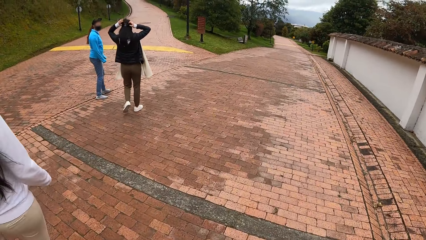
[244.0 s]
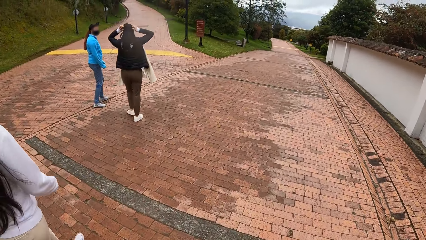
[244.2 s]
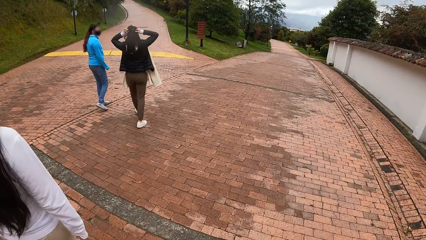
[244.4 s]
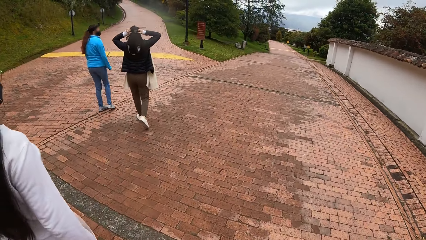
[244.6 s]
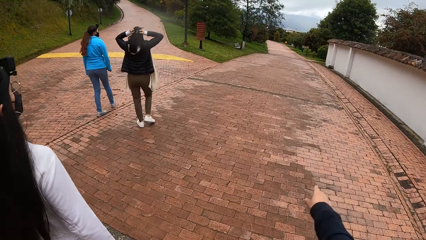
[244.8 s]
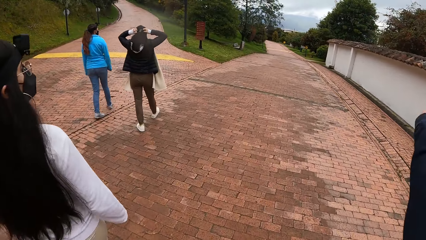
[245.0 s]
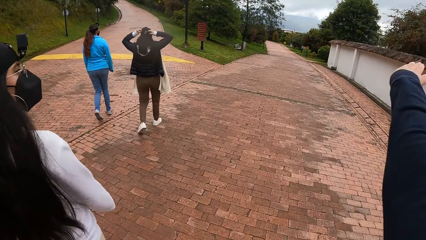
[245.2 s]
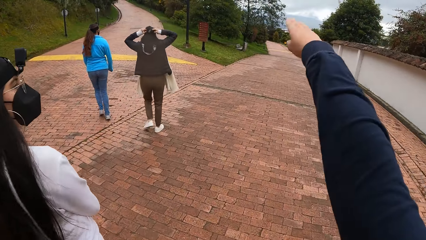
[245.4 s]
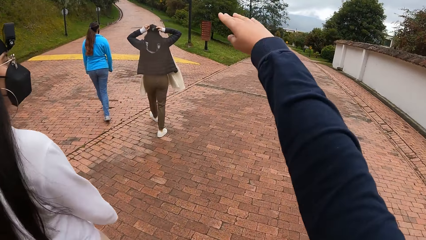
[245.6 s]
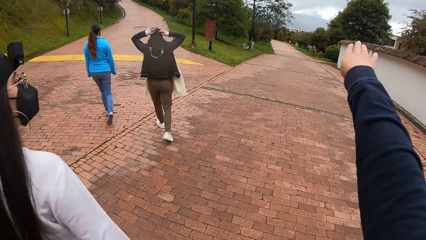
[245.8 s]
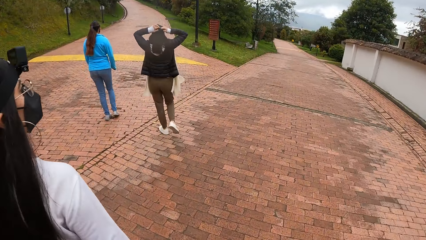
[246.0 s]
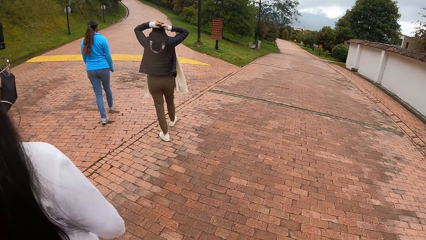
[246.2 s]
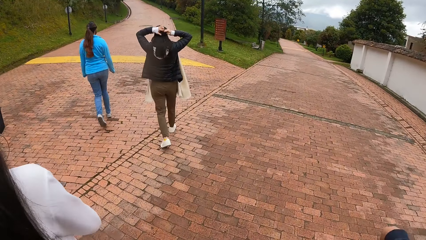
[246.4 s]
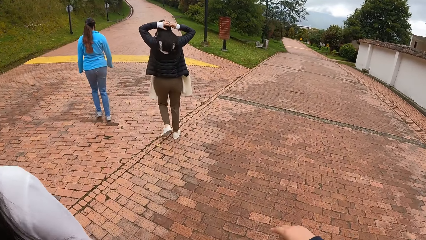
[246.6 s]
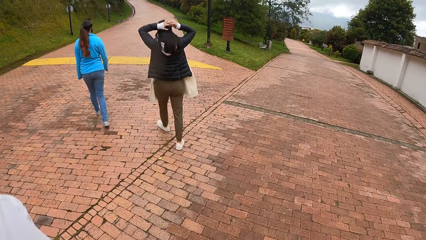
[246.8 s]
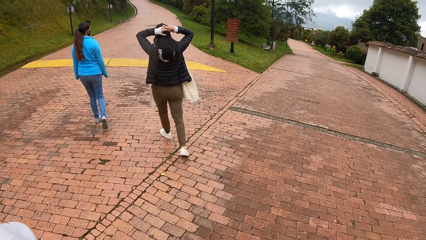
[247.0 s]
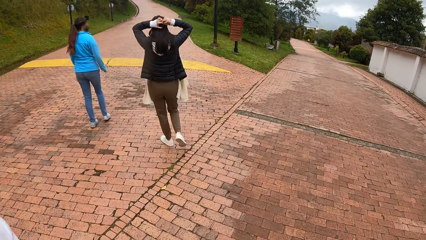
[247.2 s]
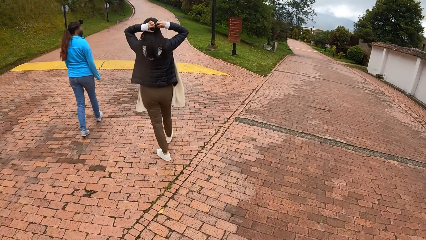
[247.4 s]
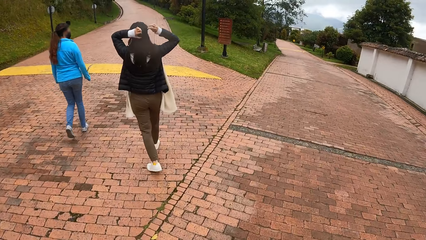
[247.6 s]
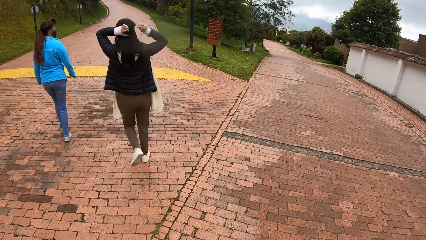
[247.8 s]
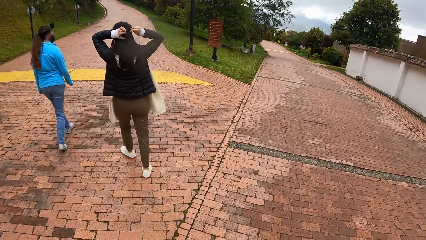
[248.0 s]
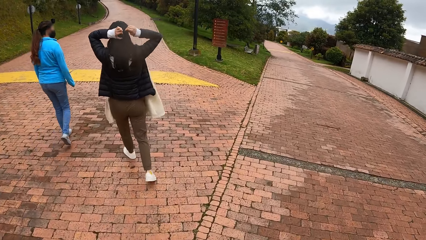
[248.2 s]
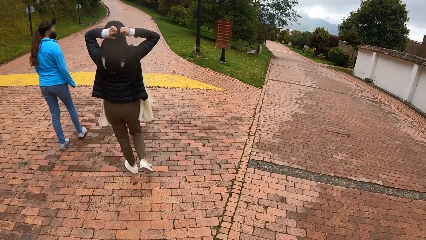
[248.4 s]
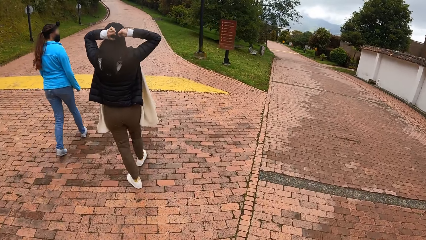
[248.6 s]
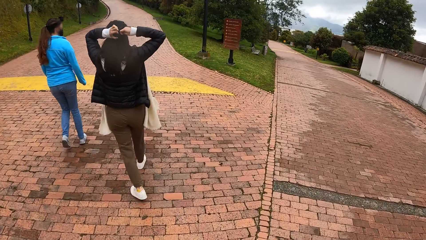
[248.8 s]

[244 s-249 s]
The woman walks along the path. The camera wearer walks along the path.

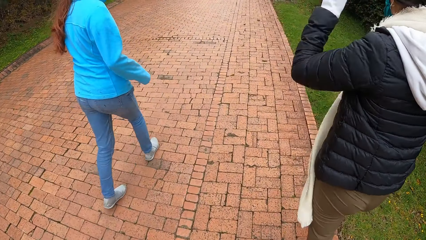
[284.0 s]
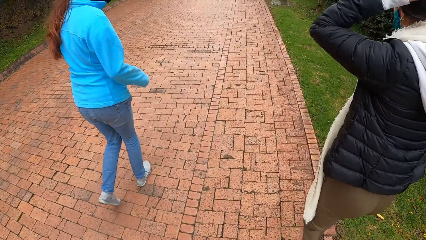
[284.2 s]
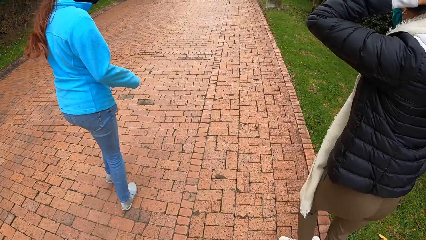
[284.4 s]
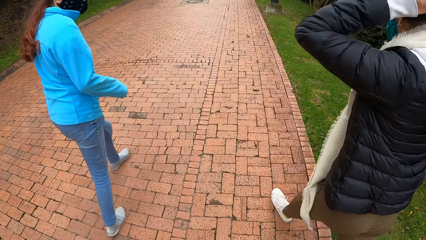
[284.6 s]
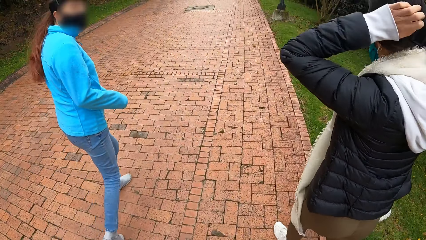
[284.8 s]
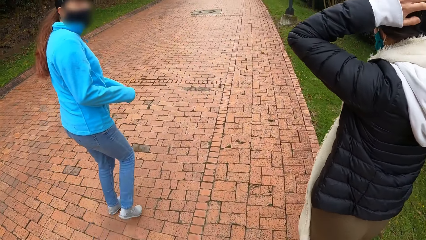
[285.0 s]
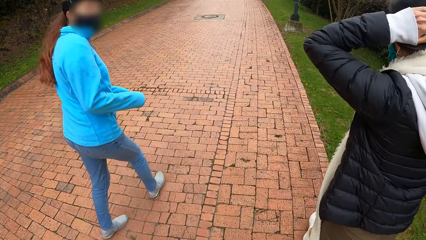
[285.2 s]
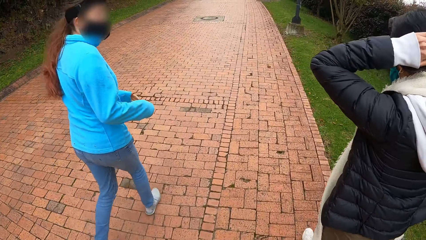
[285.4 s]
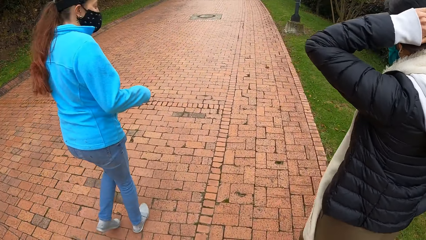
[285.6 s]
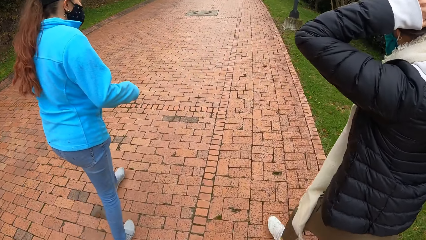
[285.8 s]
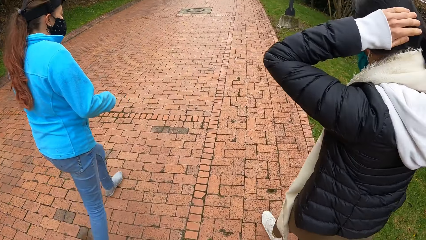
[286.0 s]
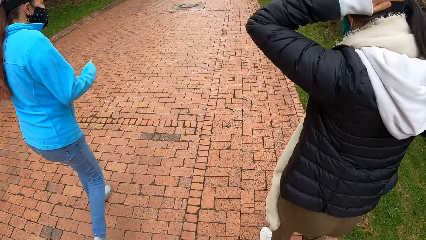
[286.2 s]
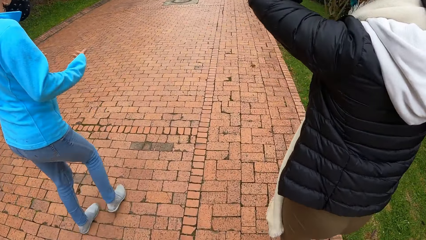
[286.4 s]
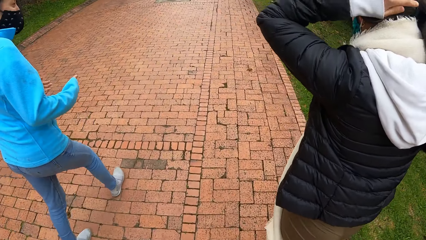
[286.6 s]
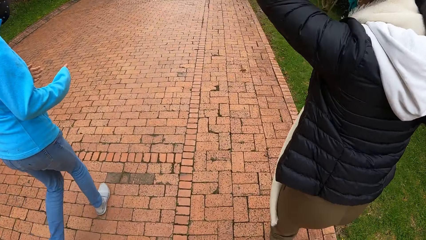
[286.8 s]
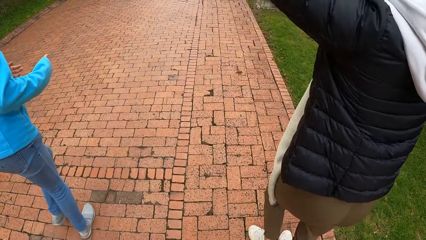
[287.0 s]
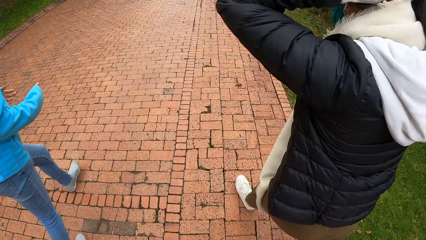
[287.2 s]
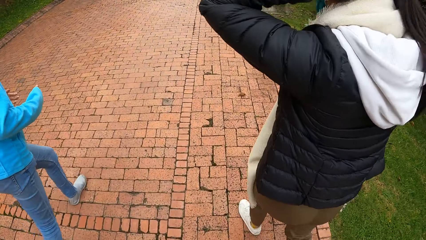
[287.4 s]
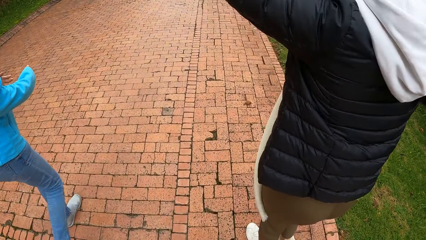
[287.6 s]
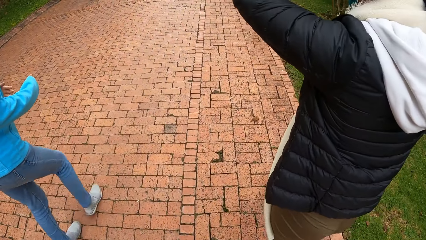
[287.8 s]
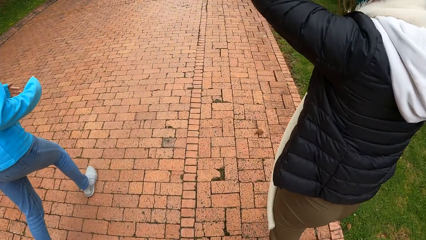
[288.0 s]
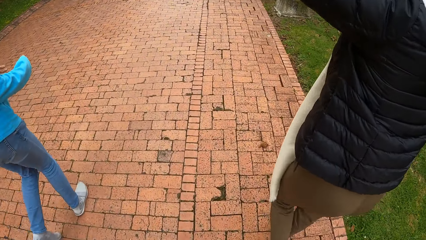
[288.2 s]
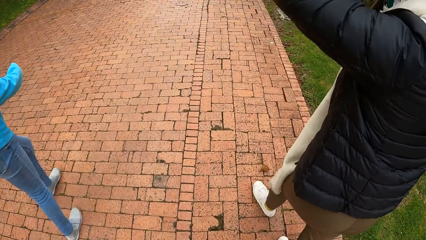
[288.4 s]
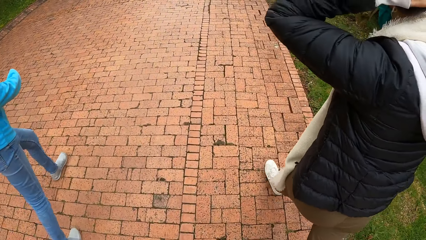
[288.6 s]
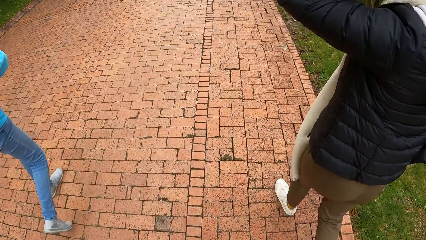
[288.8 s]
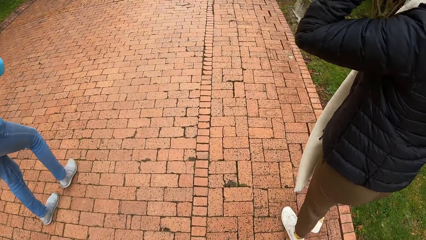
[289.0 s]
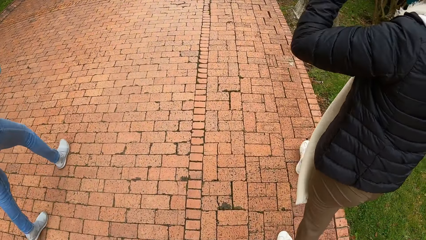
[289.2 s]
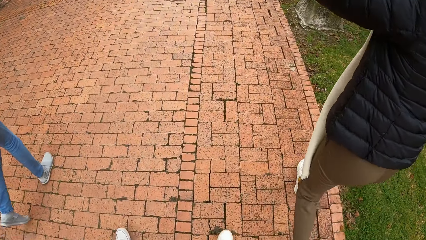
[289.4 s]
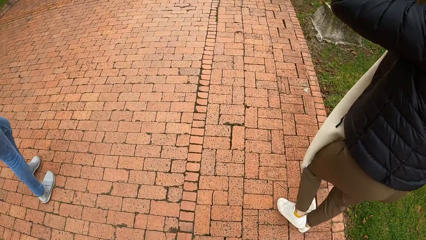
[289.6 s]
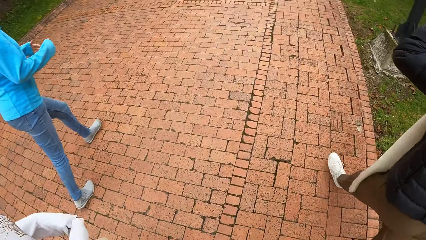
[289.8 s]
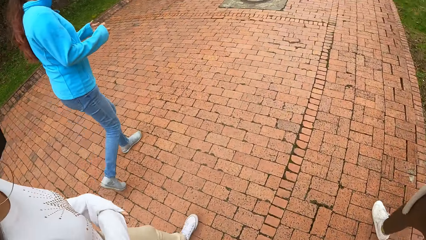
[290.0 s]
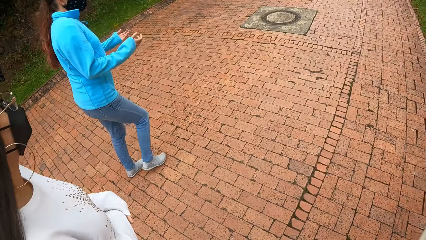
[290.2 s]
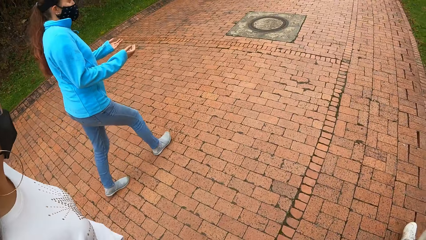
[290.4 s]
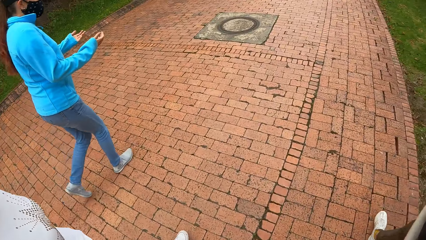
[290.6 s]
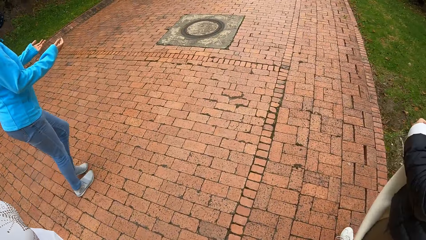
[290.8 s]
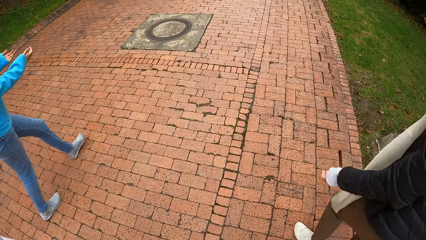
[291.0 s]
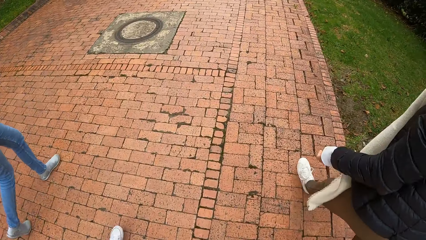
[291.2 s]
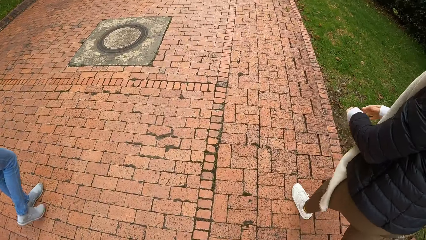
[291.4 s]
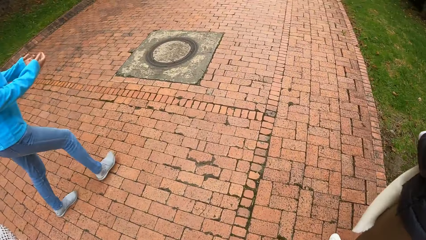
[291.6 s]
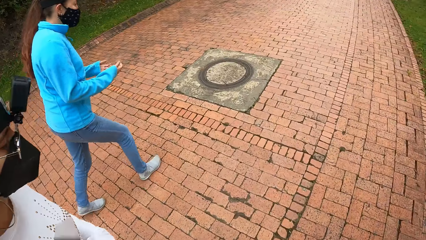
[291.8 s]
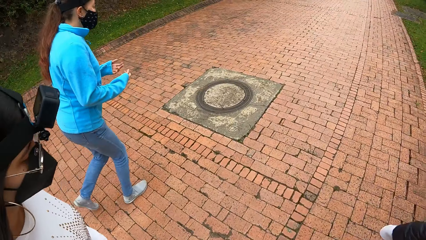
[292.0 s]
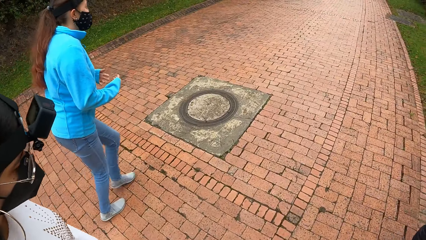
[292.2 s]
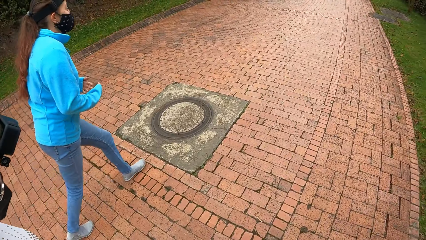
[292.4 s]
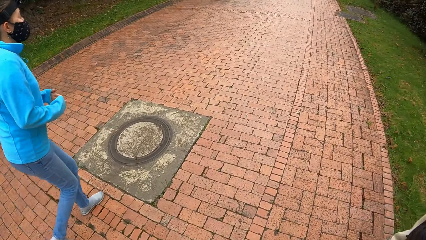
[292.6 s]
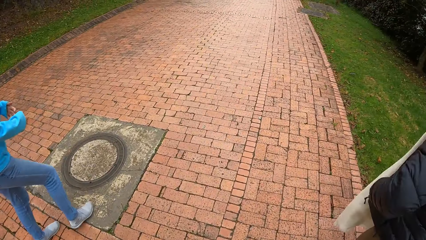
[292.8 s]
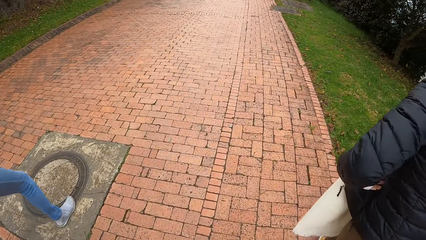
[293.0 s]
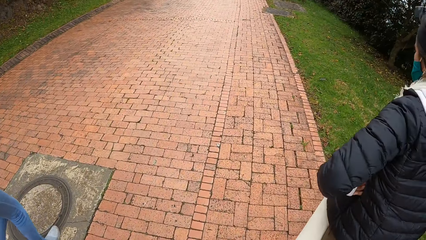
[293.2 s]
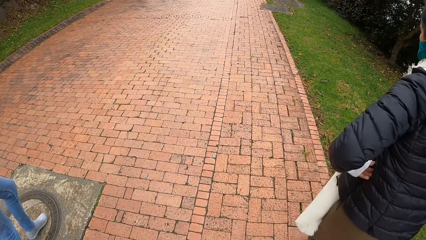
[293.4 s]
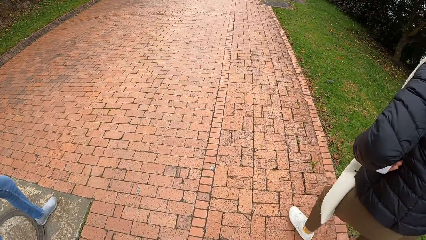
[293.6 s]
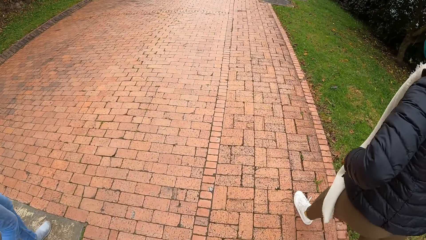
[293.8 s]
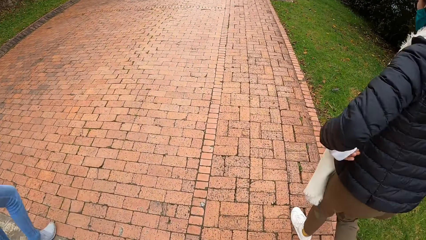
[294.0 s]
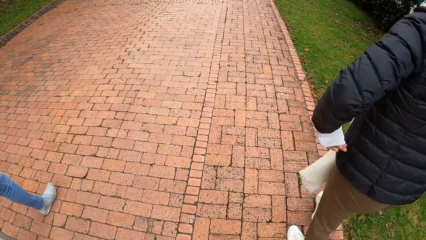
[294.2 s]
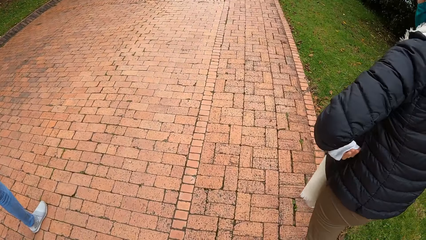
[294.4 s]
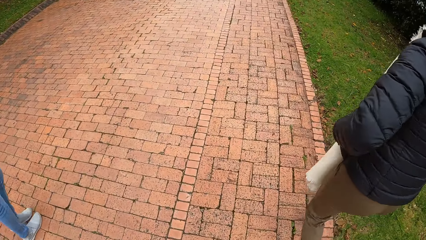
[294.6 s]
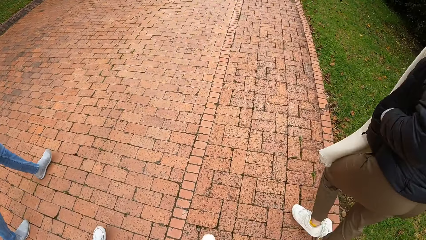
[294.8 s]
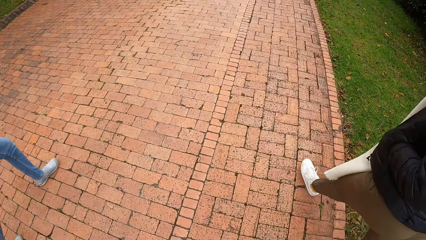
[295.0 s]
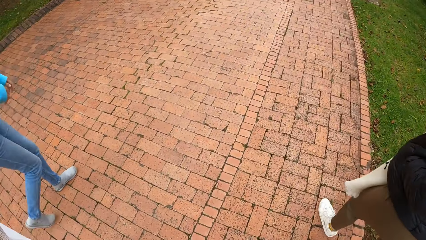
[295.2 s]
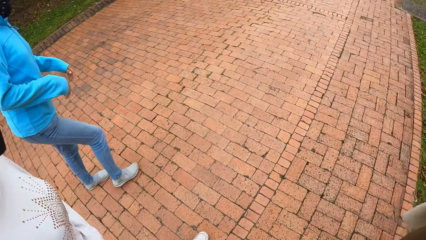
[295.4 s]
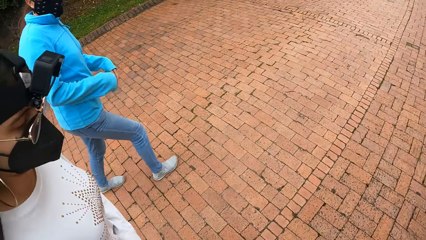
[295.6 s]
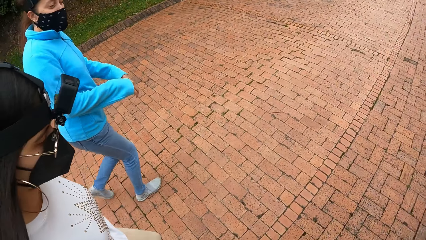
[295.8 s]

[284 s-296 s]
A person looks behind. Another person walks. A third person puts her hands in her jacket.
